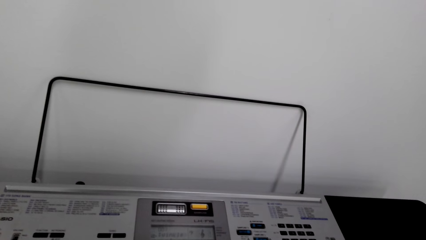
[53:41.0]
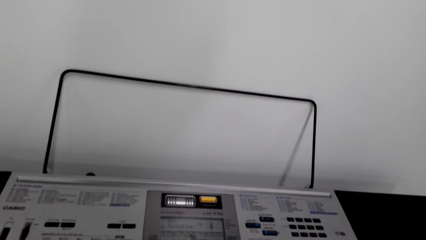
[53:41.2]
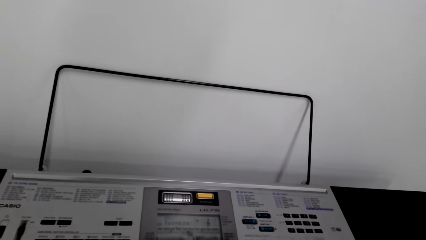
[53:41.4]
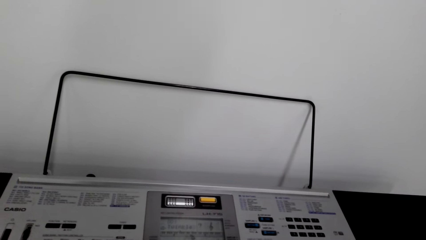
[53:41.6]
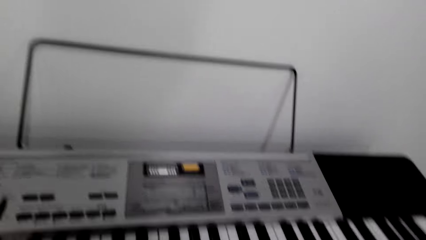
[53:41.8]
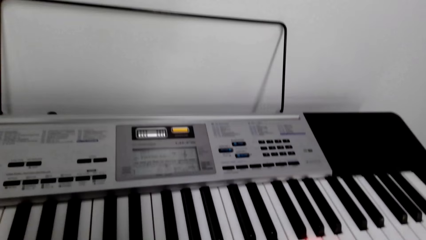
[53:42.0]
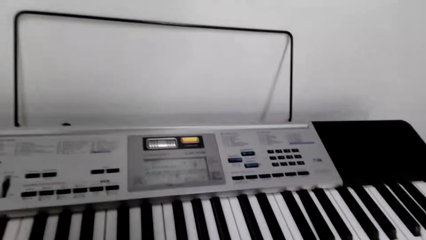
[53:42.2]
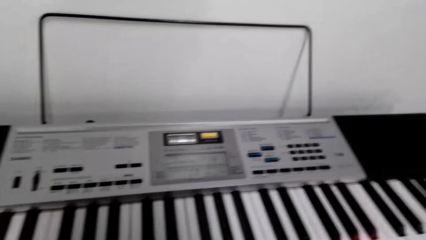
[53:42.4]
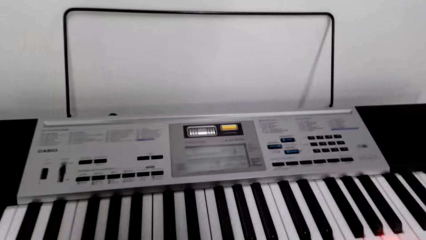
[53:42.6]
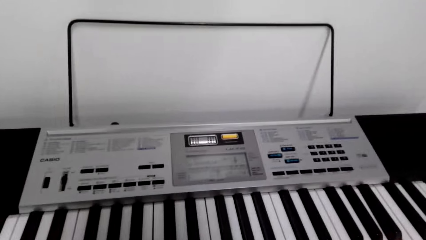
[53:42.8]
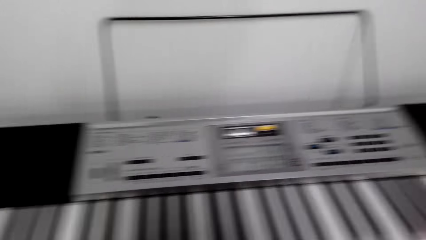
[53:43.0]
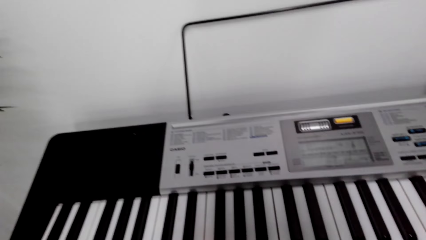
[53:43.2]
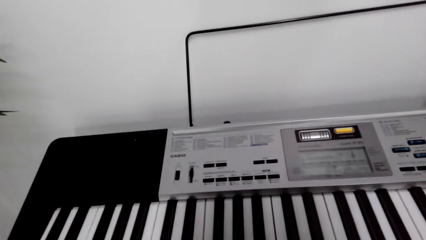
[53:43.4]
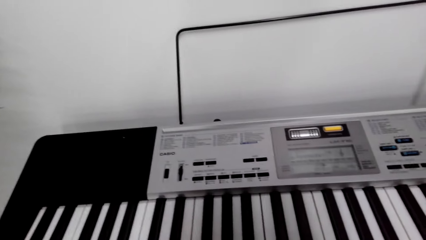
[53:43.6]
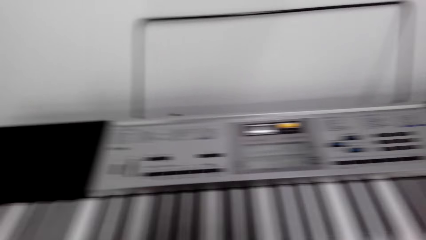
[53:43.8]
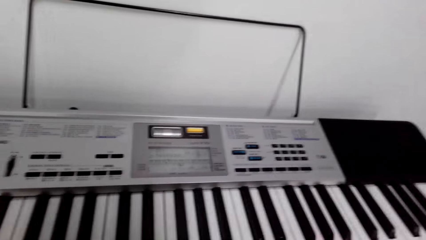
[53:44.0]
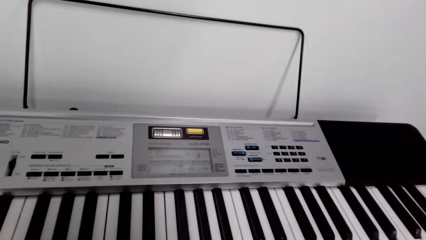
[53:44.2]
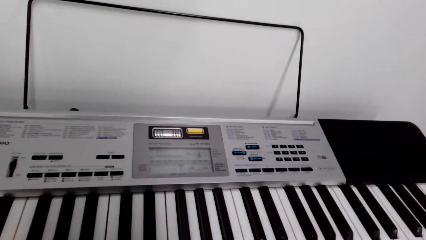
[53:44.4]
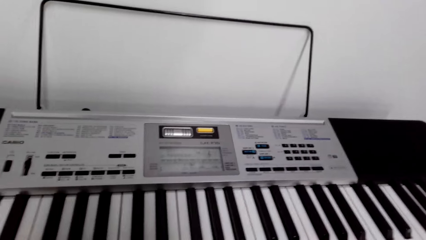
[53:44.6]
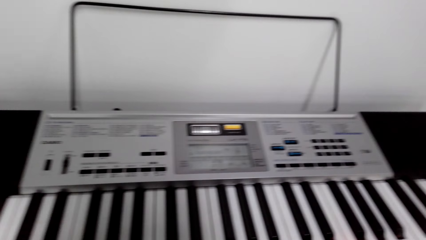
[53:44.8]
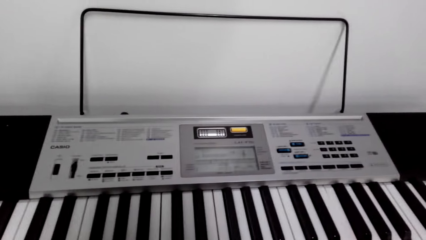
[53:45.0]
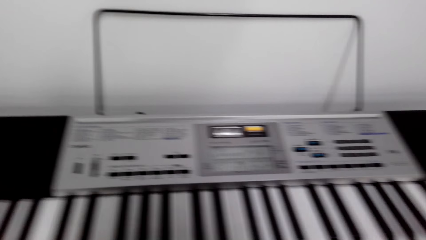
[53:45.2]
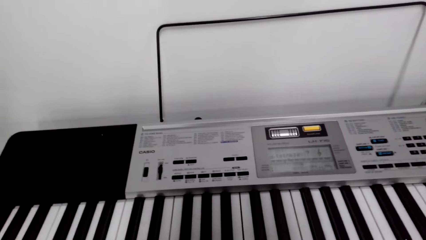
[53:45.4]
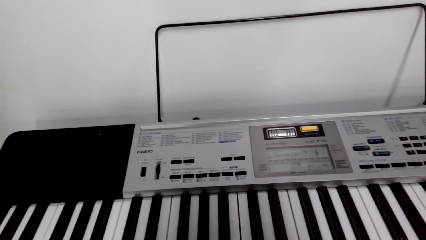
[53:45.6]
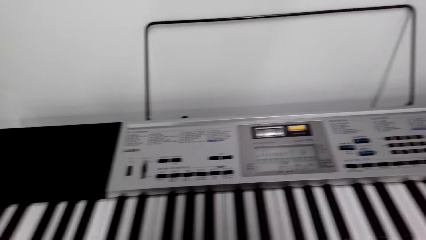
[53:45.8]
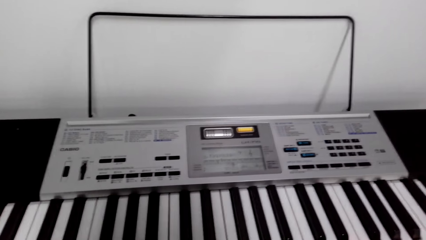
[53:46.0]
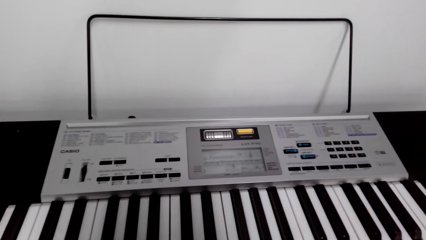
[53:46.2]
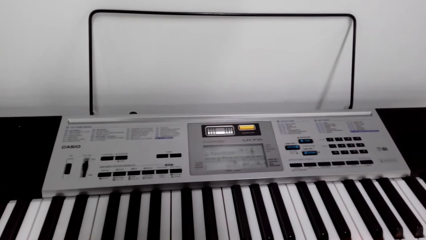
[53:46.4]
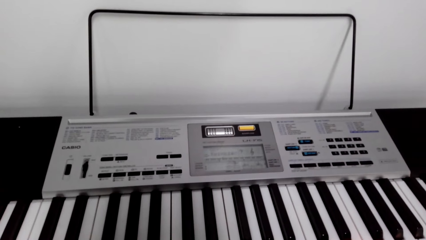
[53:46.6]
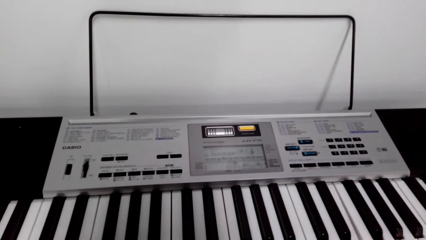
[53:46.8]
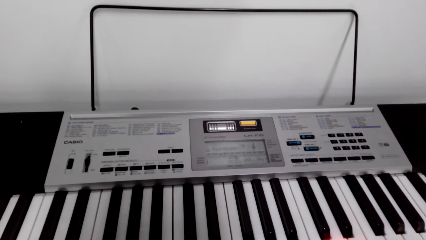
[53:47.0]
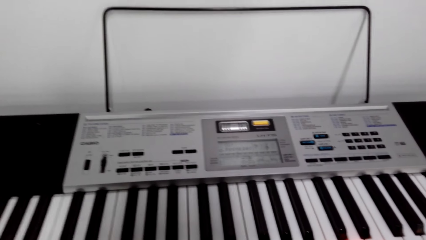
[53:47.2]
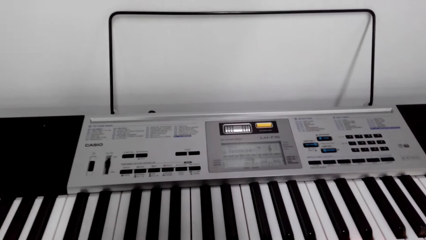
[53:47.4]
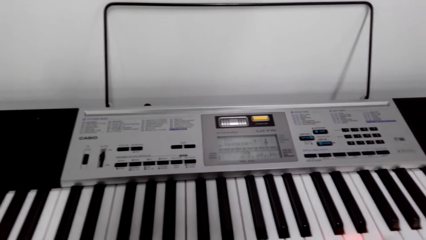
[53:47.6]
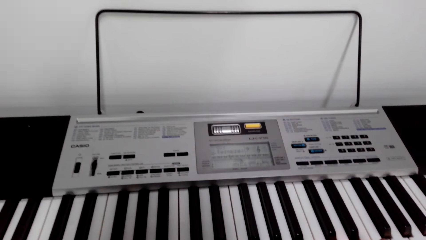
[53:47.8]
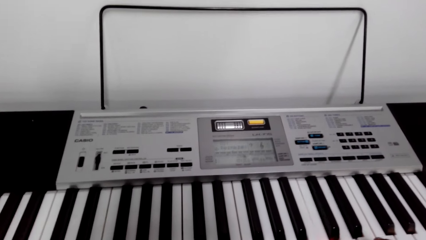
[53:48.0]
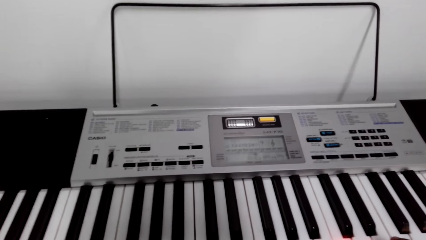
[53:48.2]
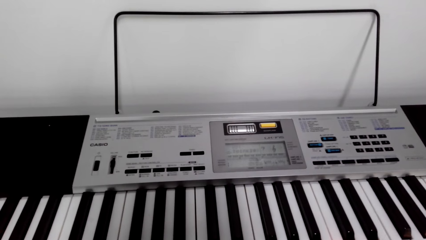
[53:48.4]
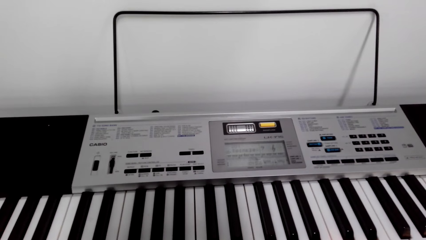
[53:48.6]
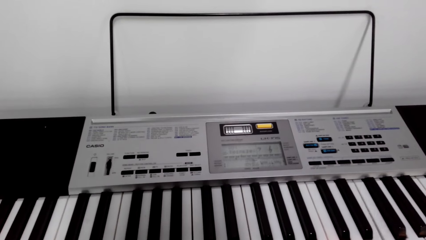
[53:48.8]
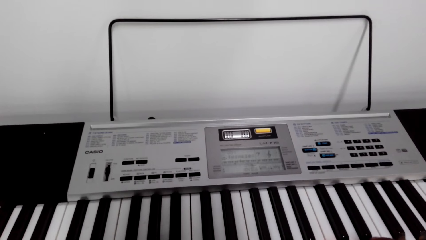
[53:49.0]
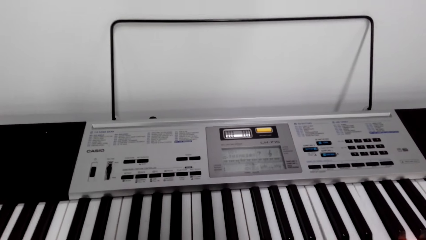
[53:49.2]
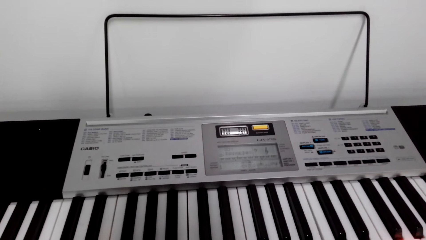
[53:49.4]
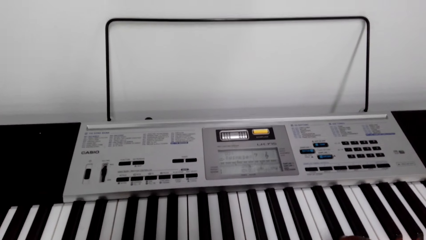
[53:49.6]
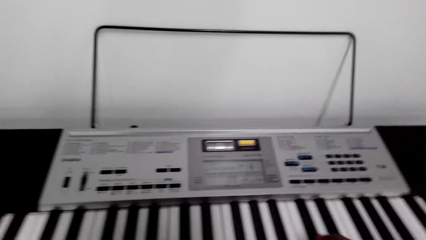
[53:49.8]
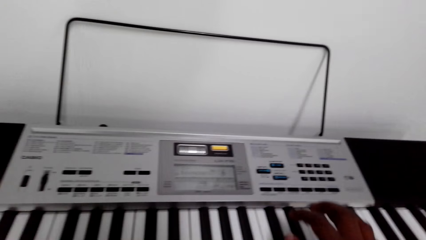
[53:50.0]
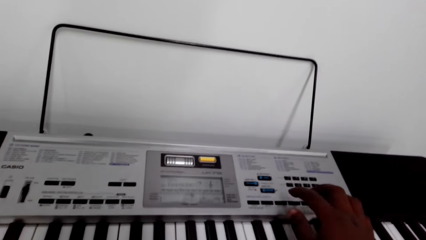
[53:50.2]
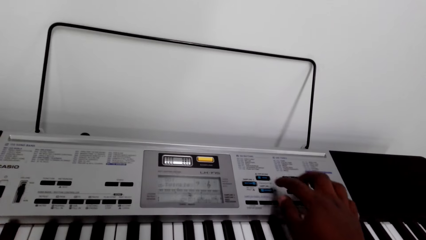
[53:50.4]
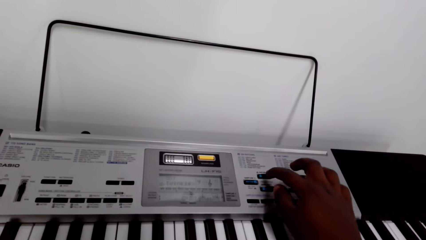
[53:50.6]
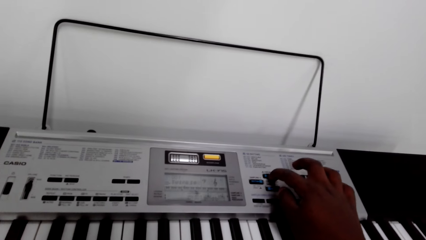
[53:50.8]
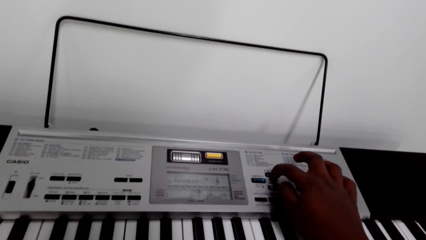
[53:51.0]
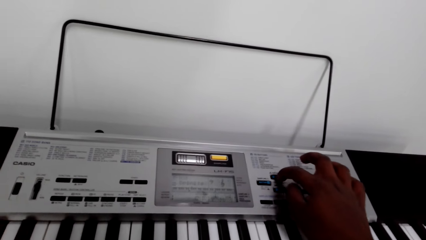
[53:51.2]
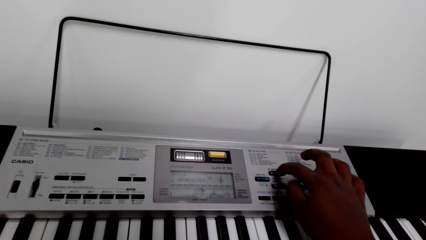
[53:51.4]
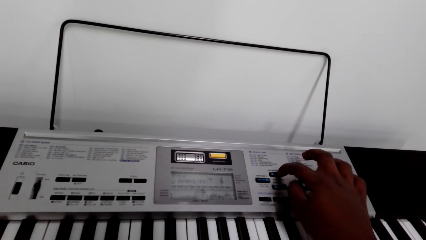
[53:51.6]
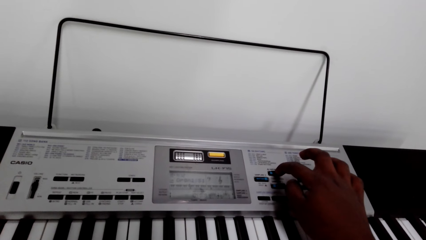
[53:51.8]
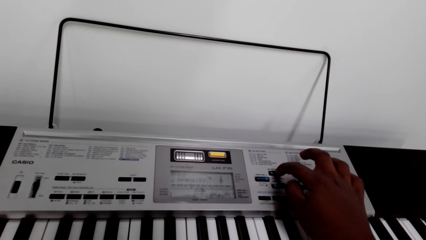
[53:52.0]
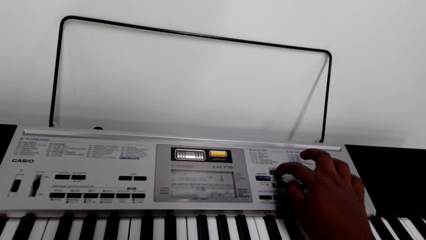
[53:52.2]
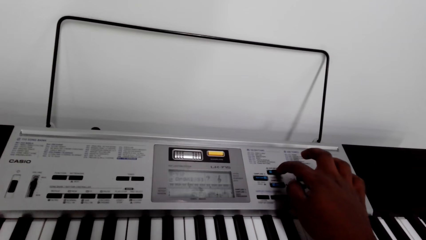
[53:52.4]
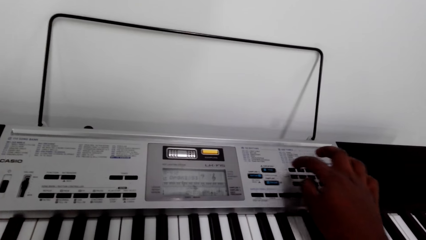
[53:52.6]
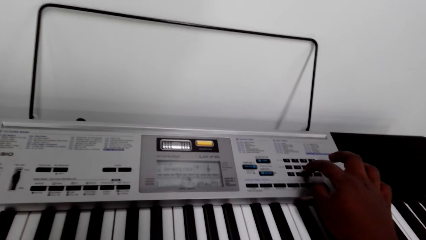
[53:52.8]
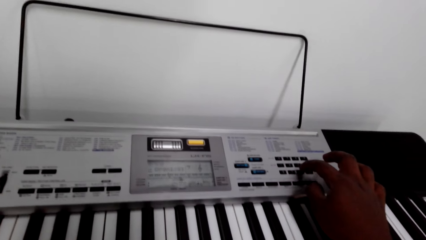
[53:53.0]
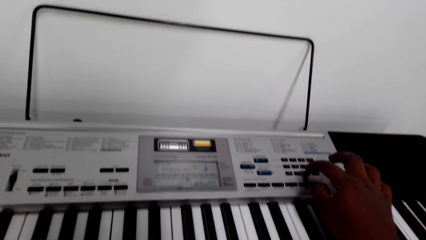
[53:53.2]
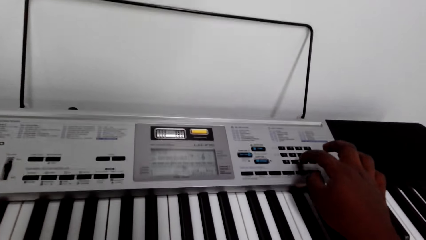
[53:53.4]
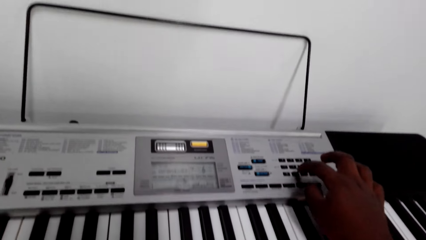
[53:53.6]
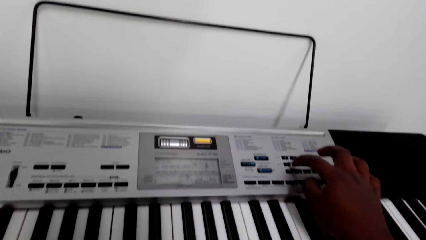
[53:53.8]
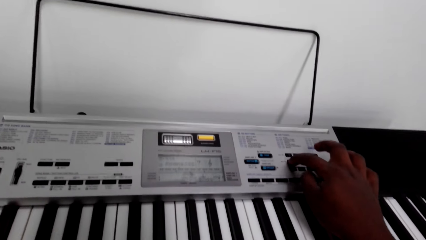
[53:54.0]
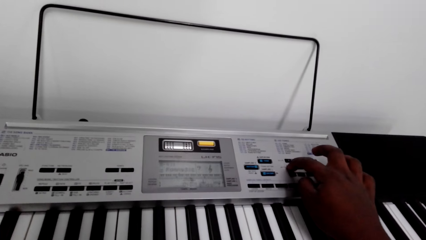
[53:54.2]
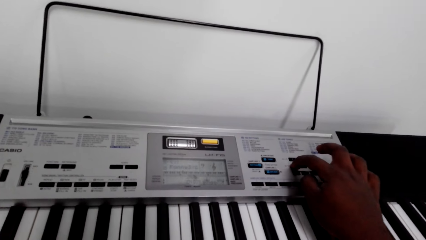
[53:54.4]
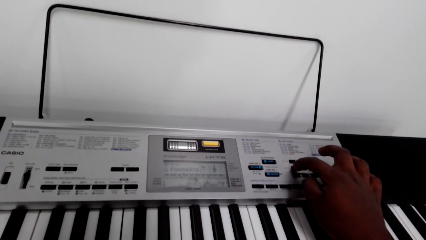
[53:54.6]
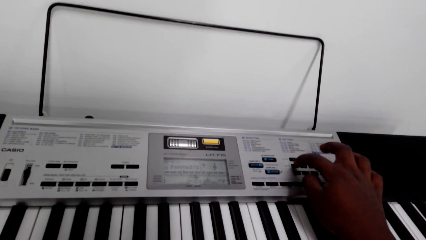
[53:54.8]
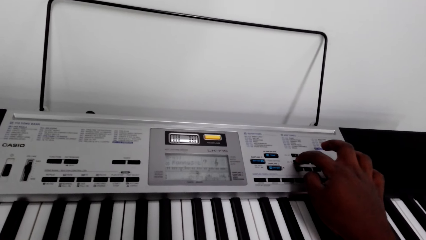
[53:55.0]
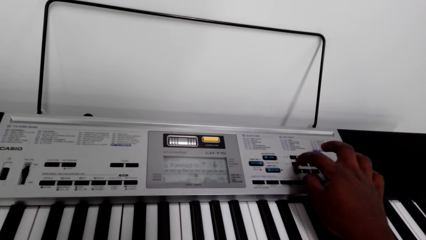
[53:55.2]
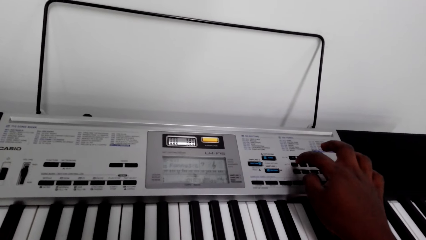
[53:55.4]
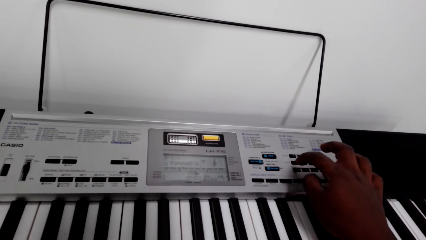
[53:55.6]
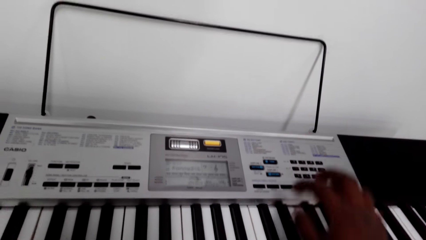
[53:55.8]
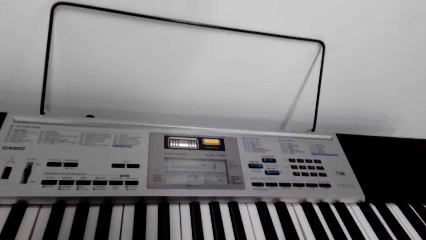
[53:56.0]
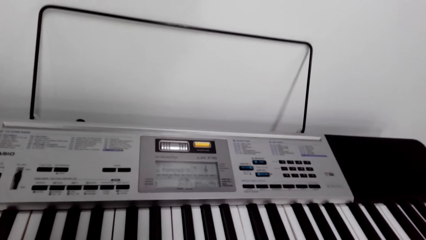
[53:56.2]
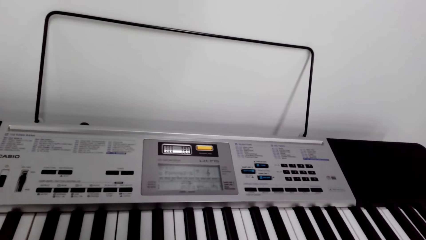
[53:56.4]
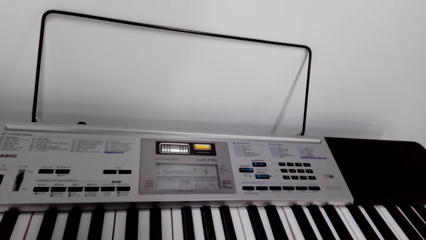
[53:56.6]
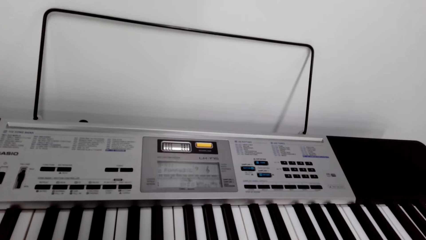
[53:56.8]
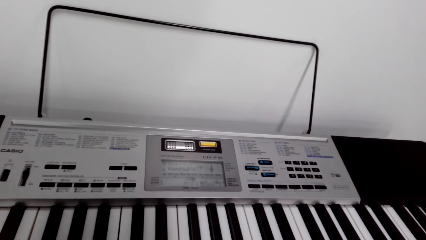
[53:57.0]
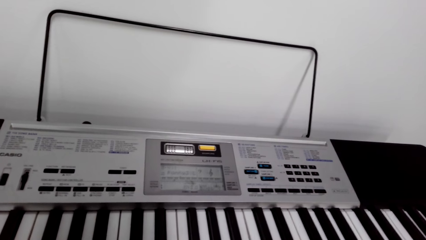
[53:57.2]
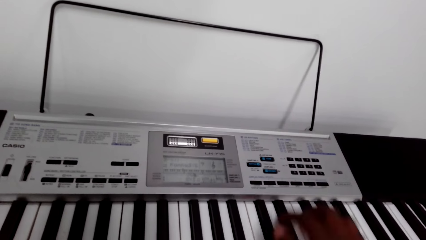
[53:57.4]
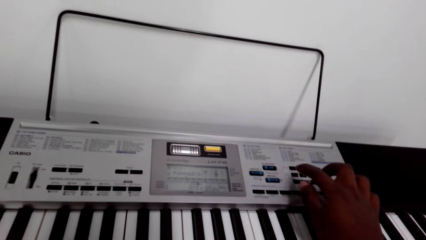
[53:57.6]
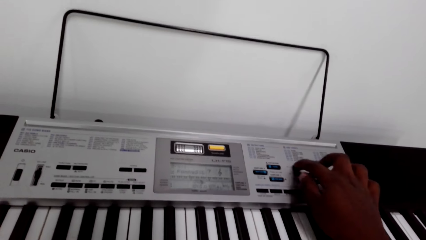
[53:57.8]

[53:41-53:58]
The camera wearer plays the piano. They press a button on the piano. They press a button on the piano again.
